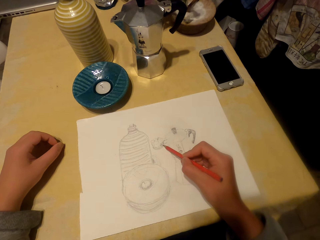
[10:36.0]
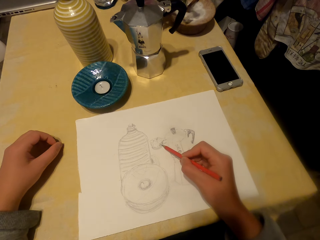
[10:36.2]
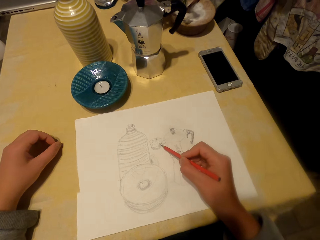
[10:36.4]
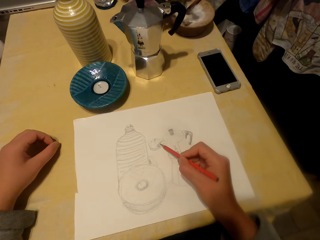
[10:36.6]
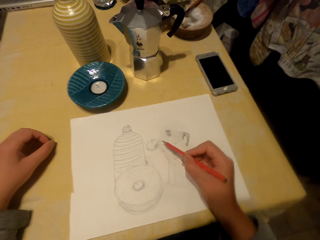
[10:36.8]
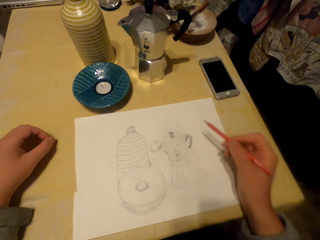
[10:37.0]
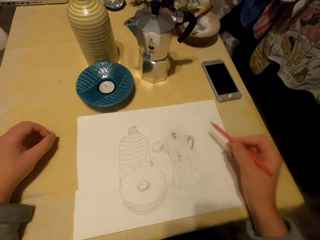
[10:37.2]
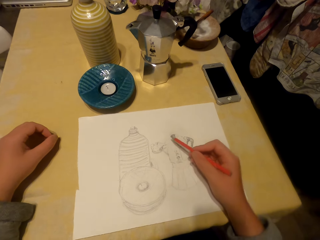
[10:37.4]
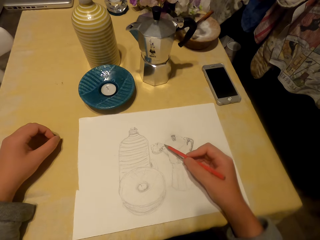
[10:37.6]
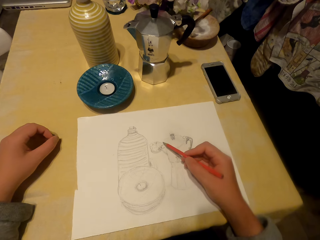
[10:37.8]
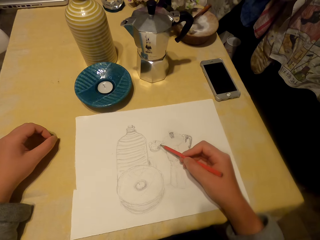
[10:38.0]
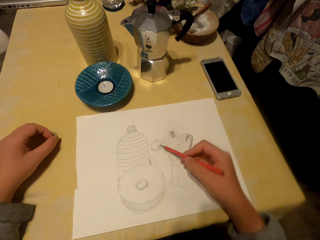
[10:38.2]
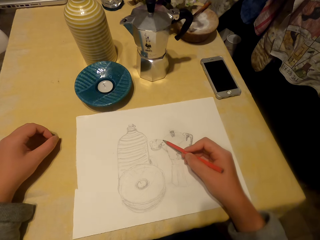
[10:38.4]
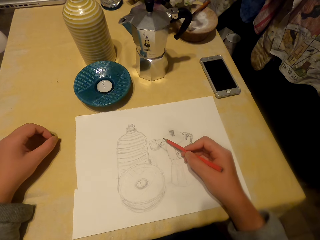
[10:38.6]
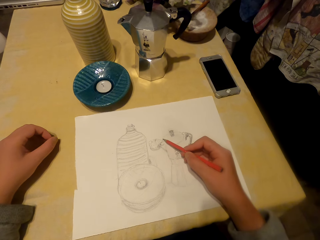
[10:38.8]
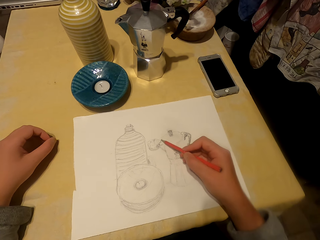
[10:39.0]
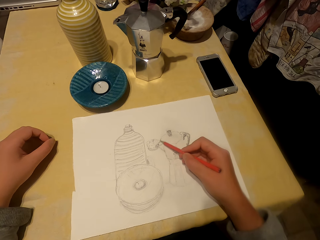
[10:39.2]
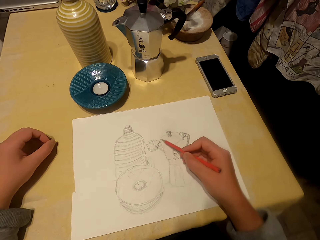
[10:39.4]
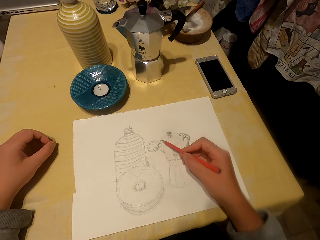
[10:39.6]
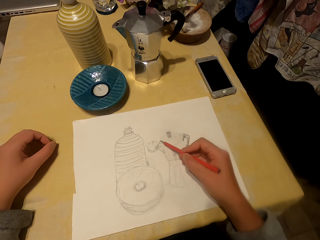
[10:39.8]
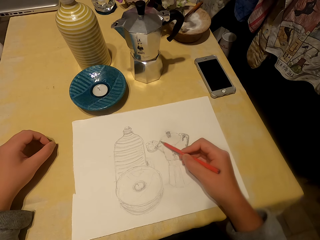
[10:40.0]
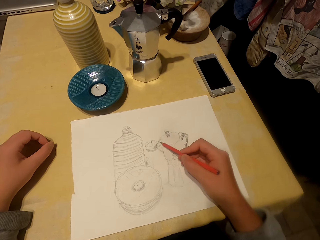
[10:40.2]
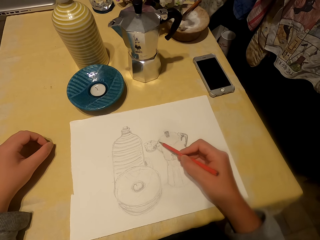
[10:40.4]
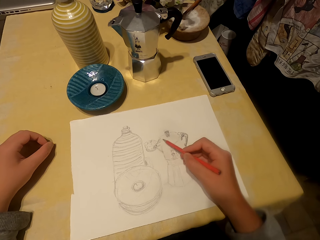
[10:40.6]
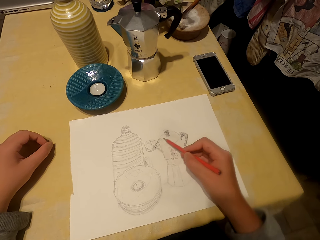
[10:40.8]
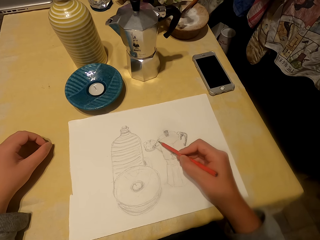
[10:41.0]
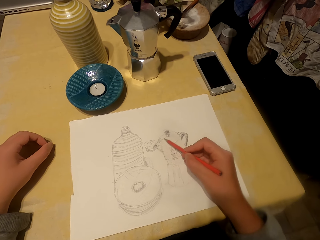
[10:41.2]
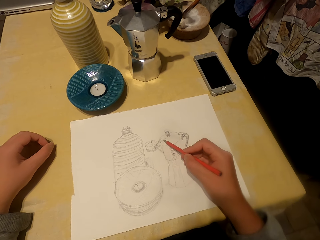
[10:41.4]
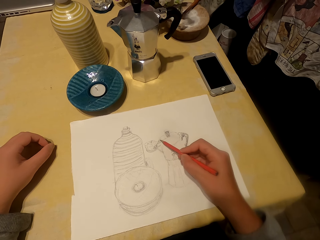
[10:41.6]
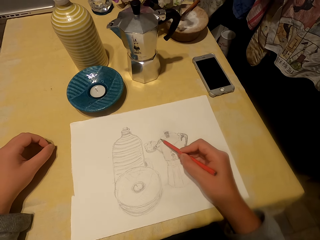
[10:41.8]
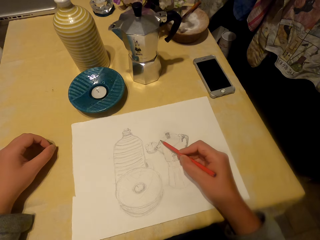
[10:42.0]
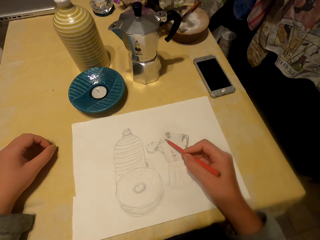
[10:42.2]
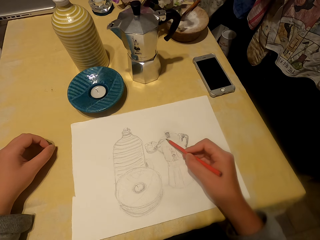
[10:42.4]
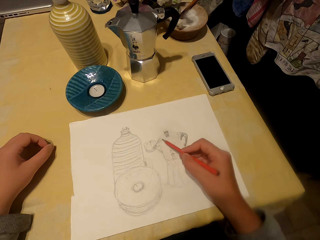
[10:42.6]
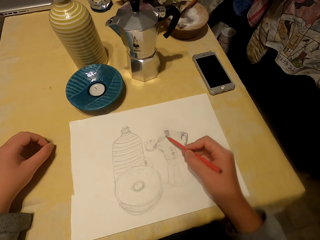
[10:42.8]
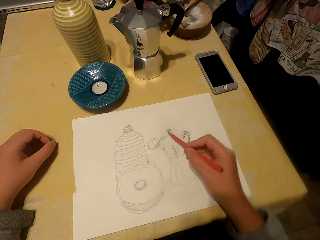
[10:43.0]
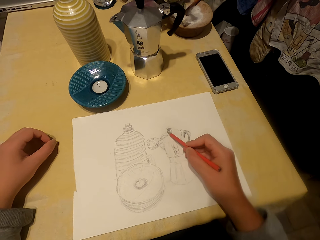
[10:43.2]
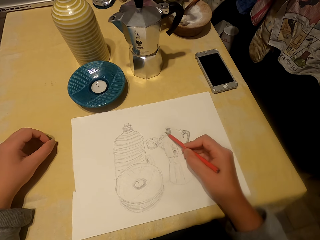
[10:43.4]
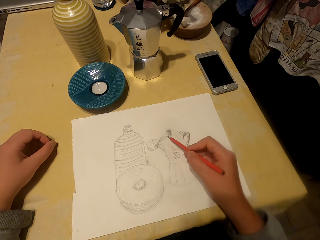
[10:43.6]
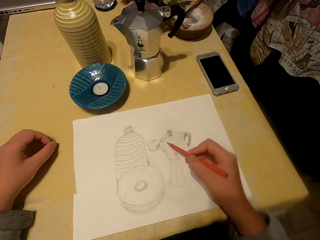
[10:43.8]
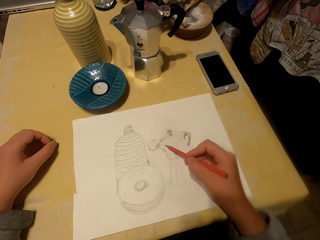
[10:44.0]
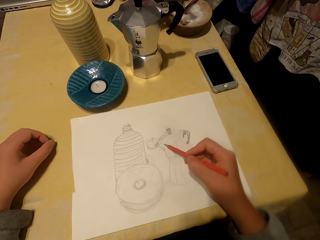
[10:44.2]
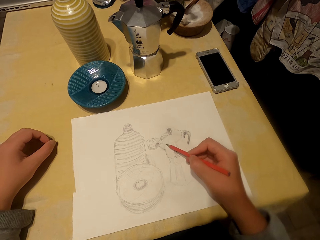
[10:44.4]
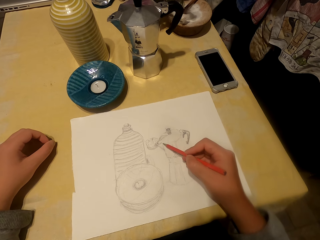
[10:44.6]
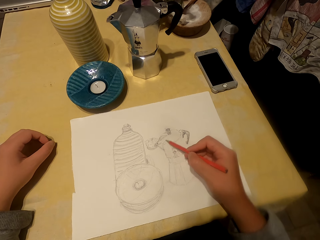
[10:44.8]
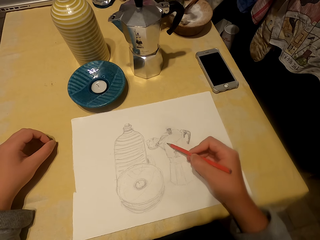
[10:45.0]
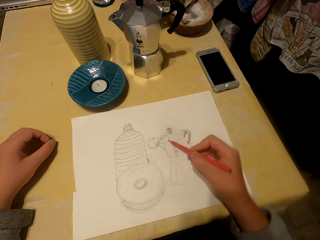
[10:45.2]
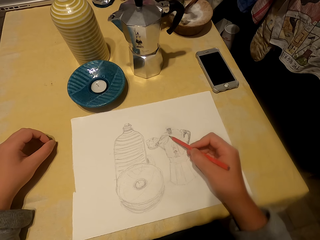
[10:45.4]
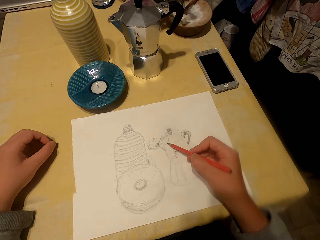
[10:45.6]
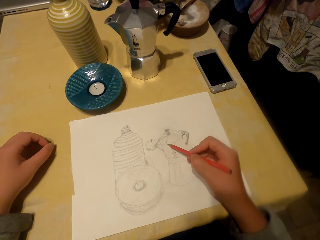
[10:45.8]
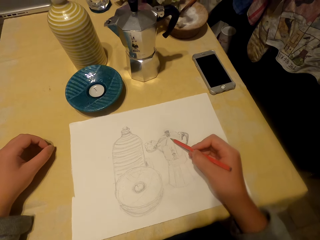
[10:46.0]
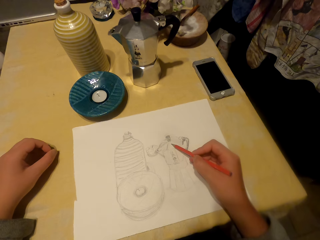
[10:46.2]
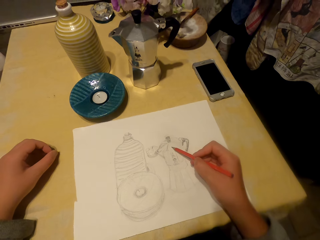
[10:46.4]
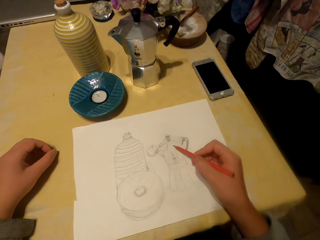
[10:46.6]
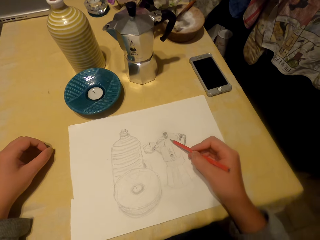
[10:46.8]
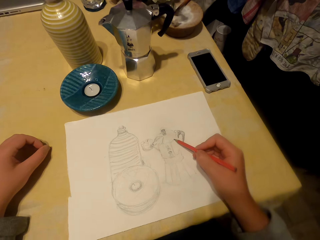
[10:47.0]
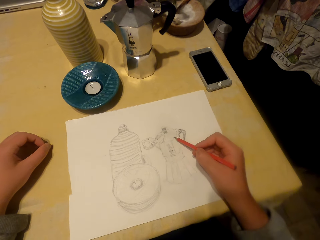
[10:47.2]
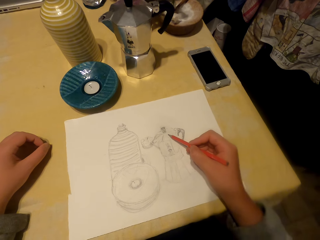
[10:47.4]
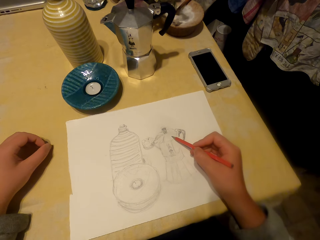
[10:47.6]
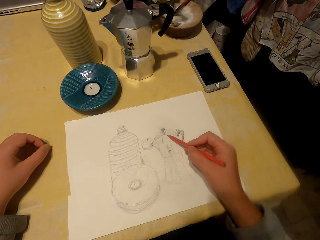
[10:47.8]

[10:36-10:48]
The camera wearer stares at the drawing. They draw on the sheet of paper with the pencil.

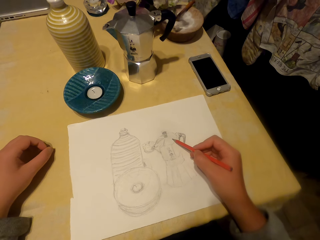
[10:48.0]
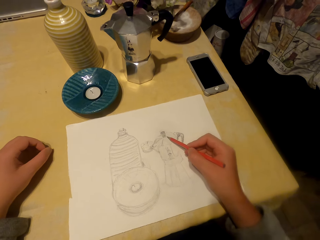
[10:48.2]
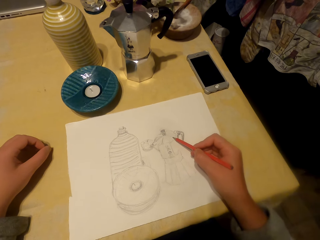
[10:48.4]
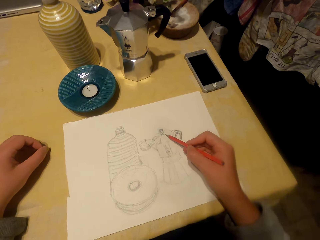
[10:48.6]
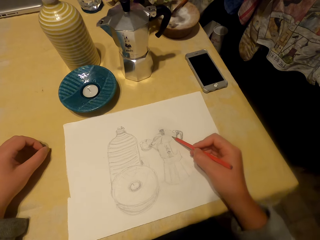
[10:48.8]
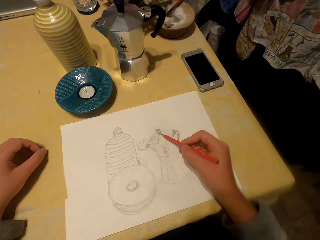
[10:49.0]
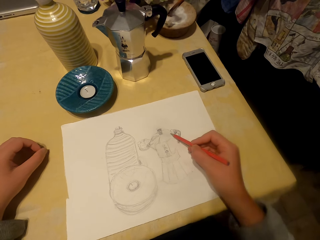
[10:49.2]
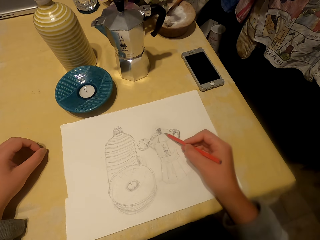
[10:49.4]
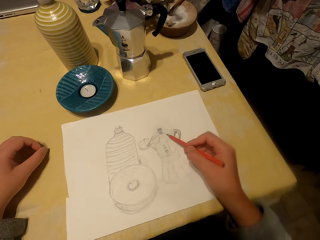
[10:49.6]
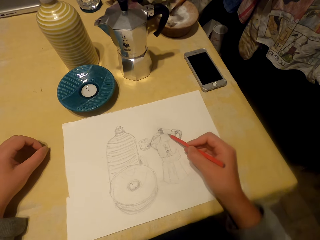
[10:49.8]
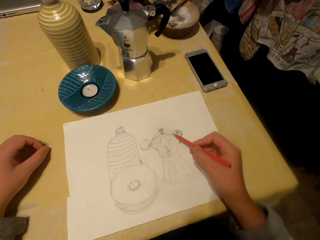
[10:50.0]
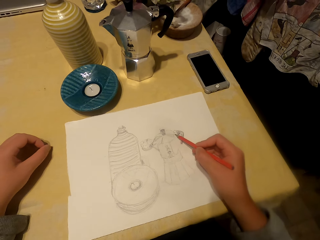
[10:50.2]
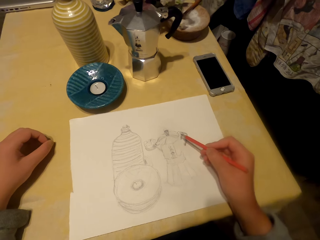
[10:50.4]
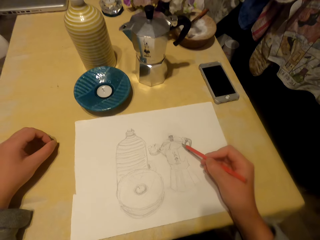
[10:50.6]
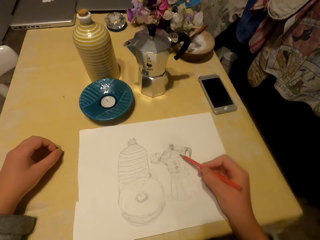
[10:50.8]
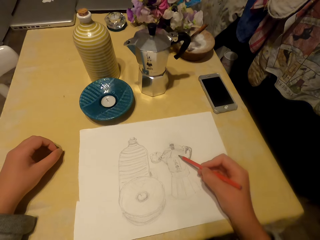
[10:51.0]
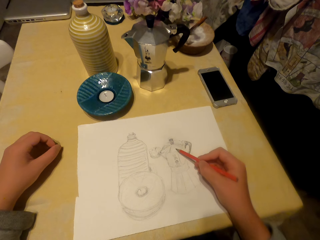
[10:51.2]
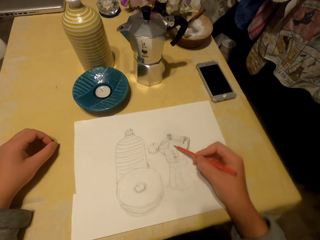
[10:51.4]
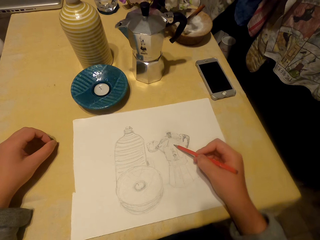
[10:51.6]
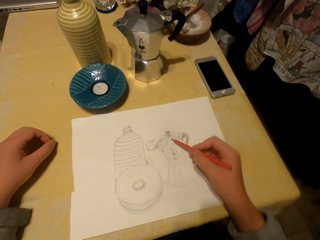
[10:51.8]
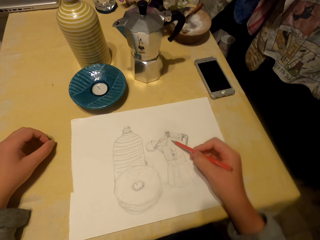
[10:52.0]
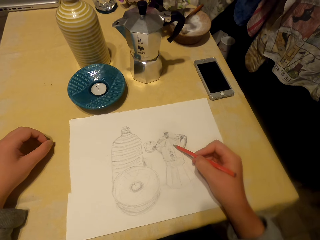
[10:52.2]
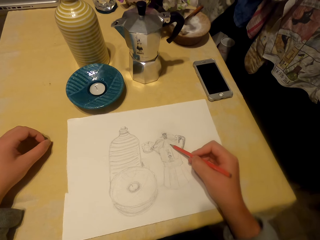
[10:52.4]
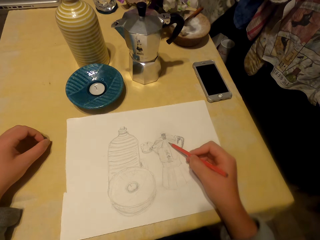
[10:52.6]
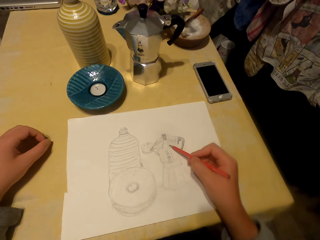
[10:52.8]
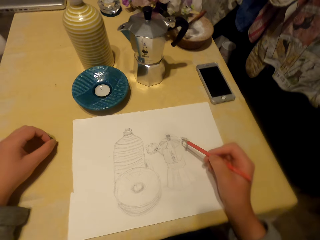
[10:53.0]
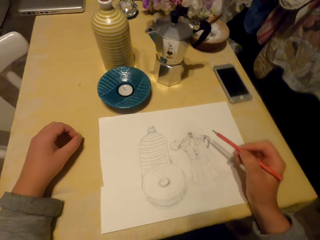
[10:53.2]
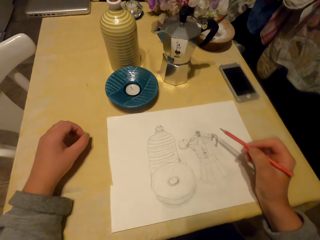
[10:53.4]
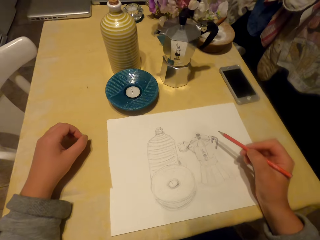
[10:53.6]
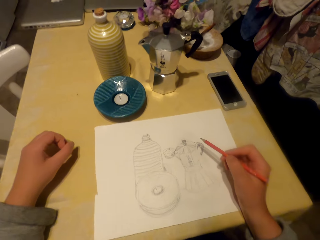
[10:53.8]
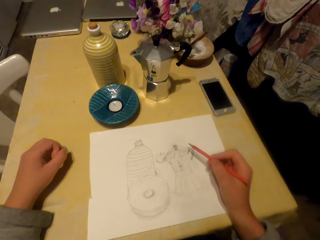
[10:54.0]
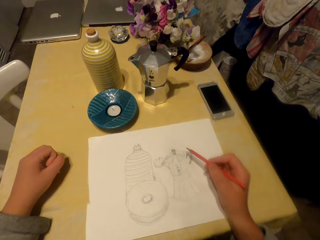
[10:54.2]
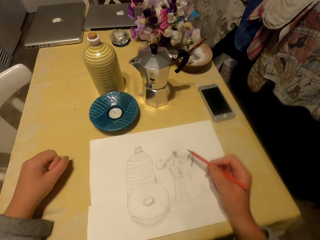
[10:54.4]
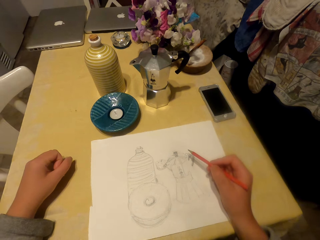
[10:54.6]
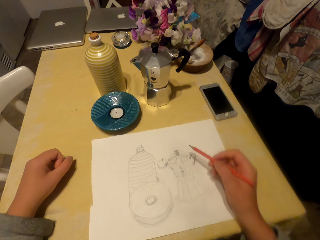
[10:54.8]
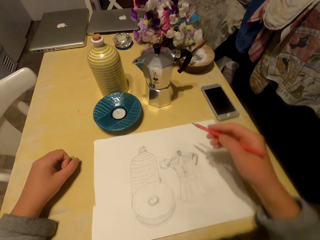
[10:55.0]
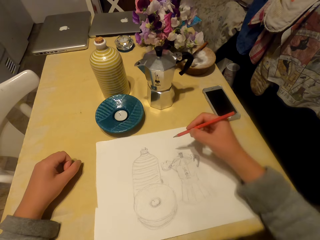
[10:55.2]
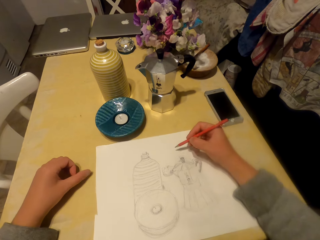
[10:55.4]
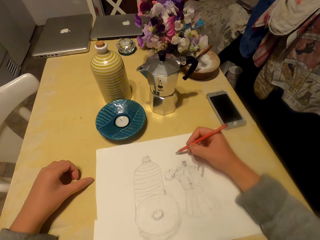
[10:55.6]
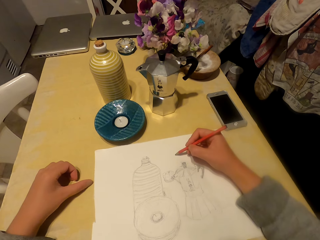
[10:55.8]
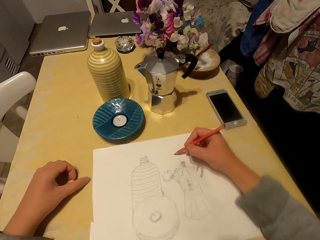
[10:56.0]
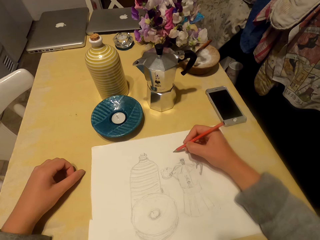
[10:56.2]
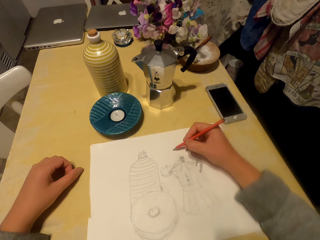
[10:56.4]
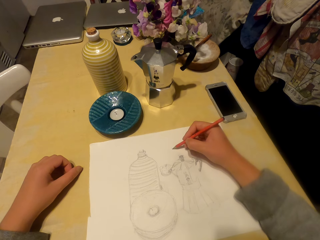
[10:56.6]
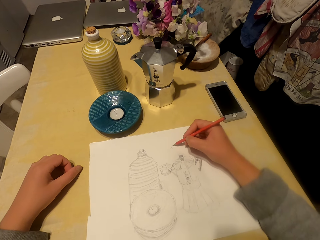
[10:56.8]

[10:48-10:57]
The camera wearer stares at the drawing. They draw on the sheet of paper with the pencil.
